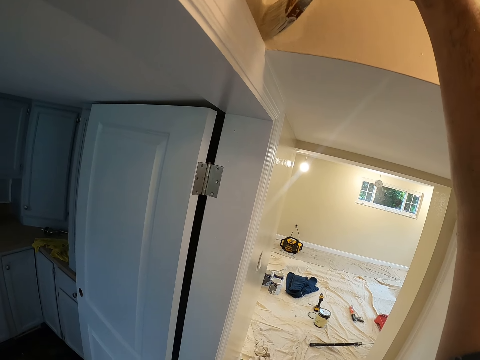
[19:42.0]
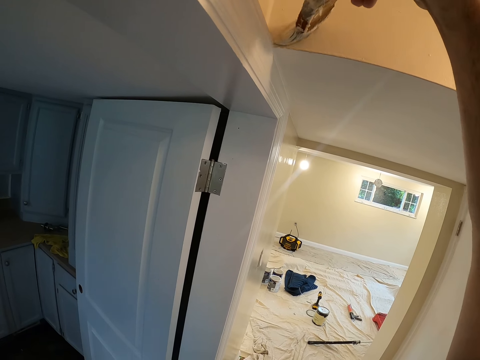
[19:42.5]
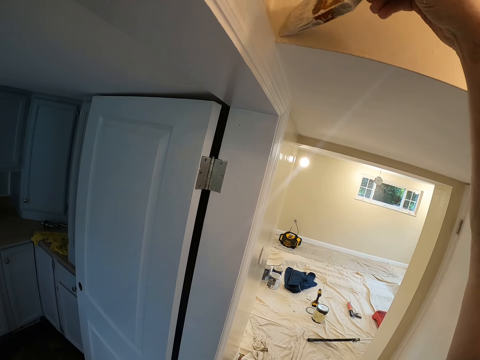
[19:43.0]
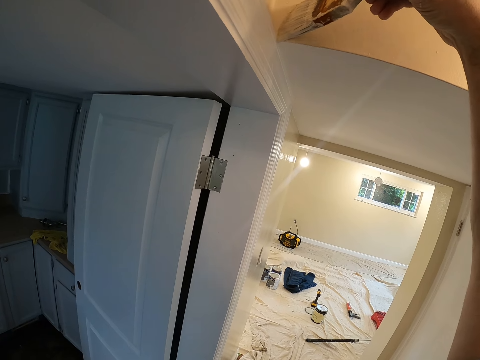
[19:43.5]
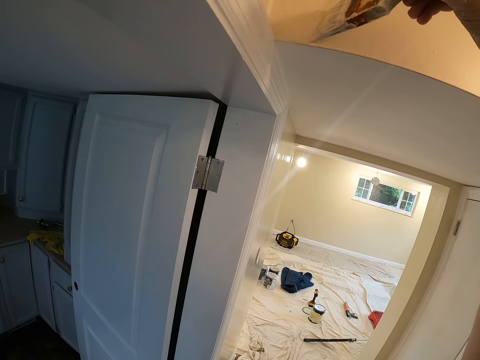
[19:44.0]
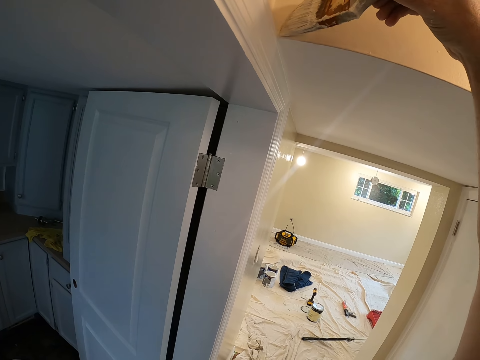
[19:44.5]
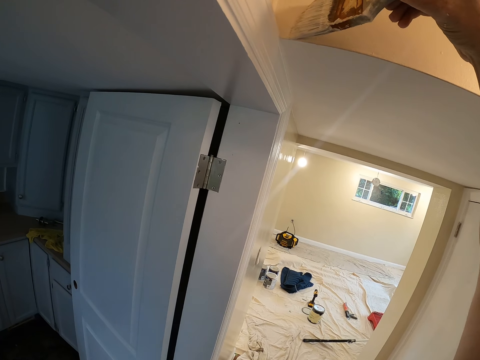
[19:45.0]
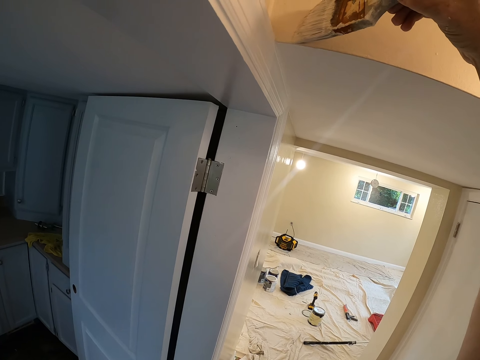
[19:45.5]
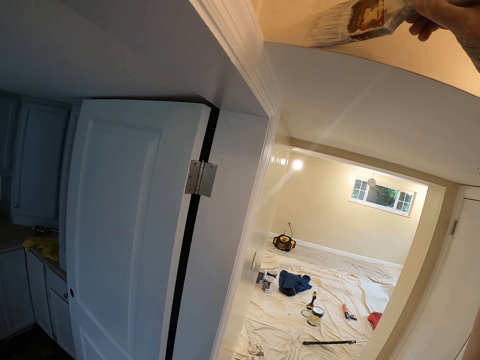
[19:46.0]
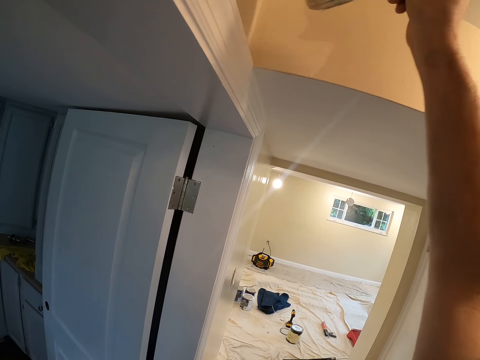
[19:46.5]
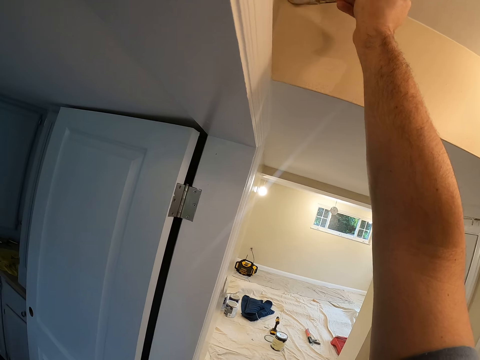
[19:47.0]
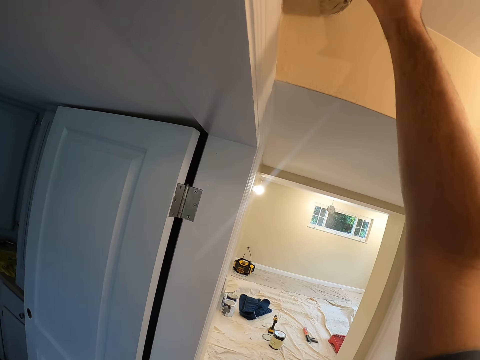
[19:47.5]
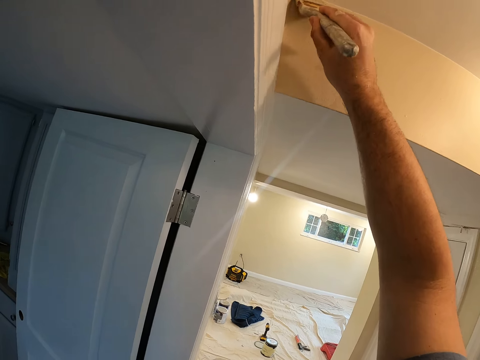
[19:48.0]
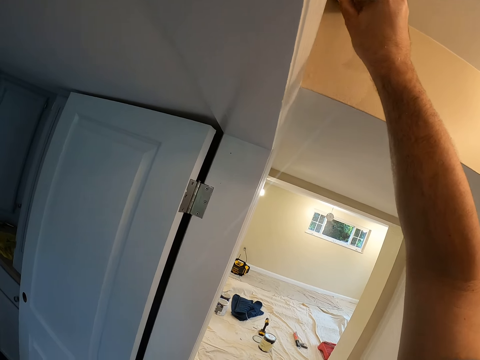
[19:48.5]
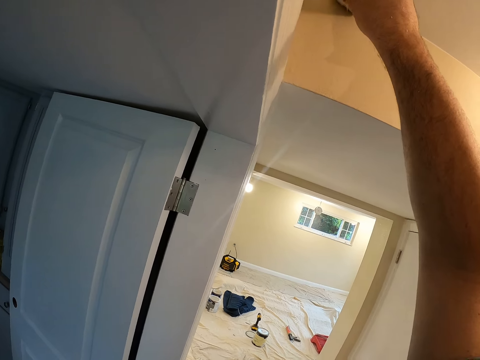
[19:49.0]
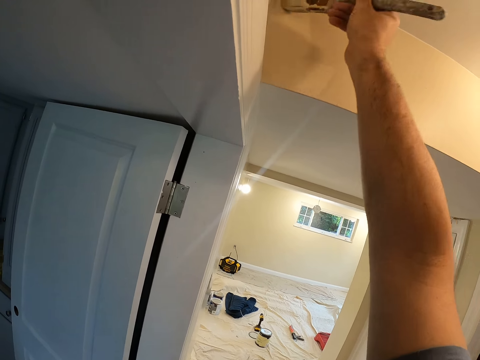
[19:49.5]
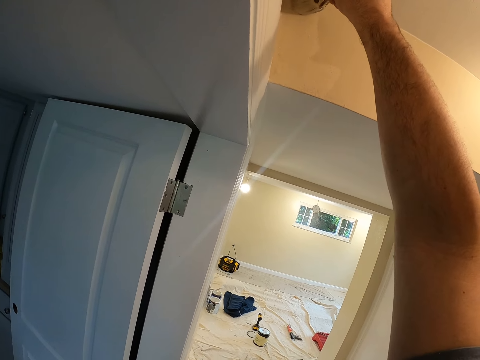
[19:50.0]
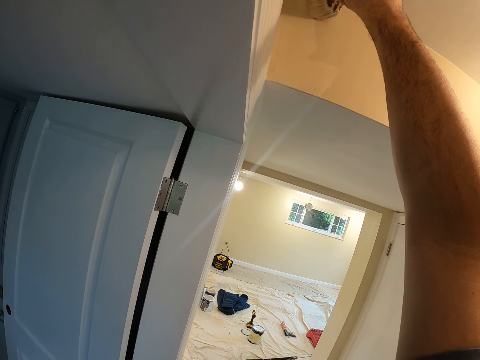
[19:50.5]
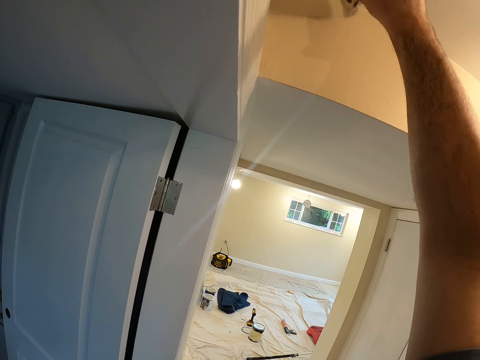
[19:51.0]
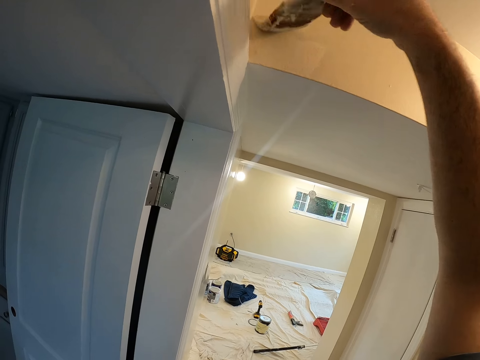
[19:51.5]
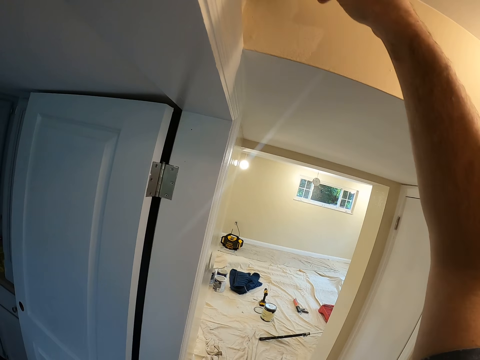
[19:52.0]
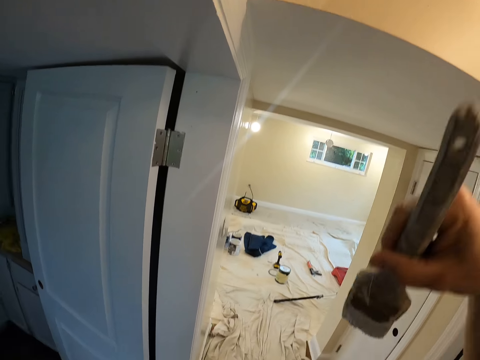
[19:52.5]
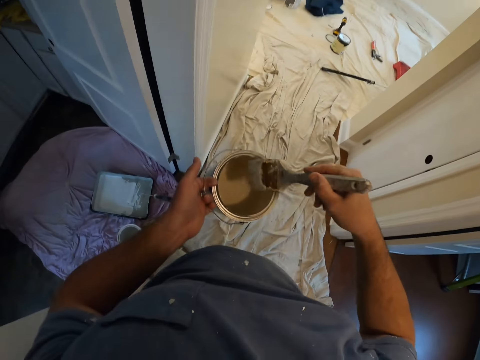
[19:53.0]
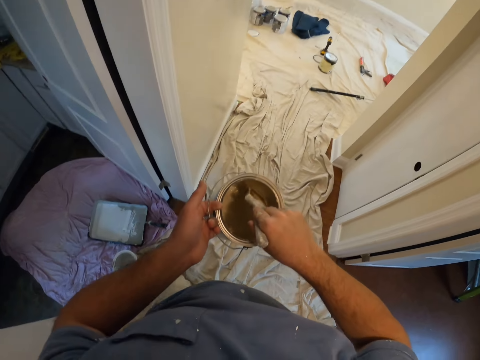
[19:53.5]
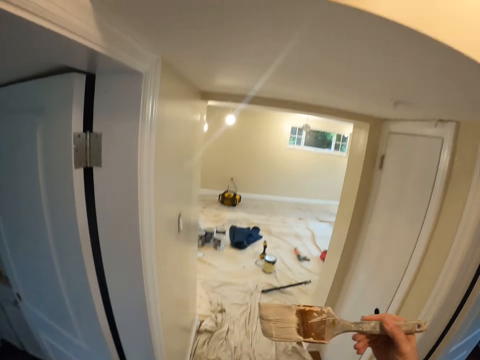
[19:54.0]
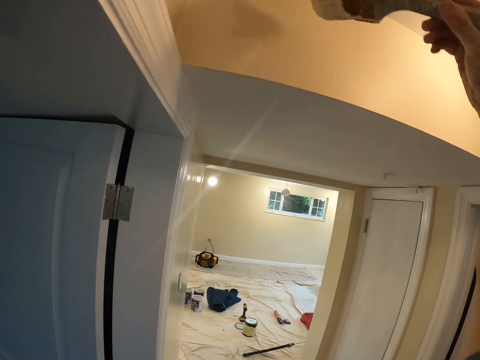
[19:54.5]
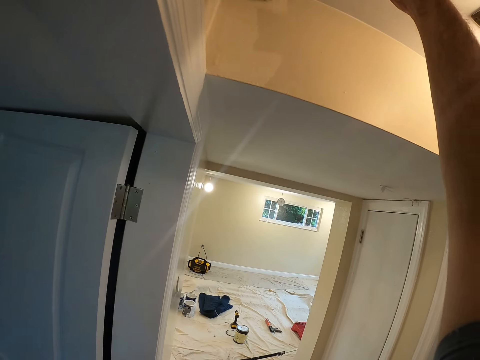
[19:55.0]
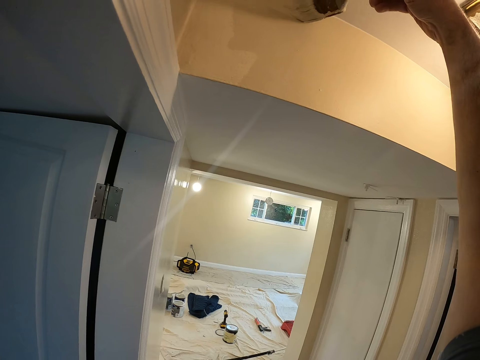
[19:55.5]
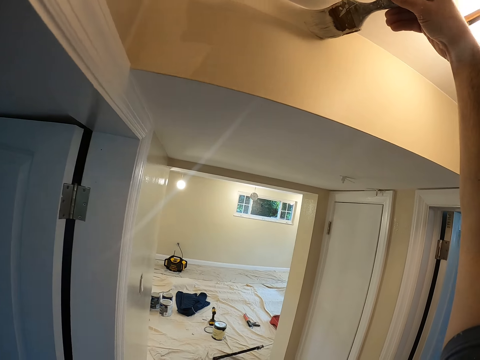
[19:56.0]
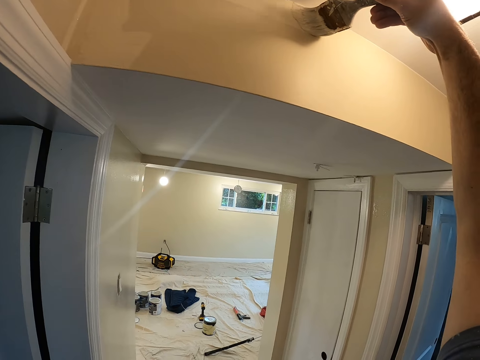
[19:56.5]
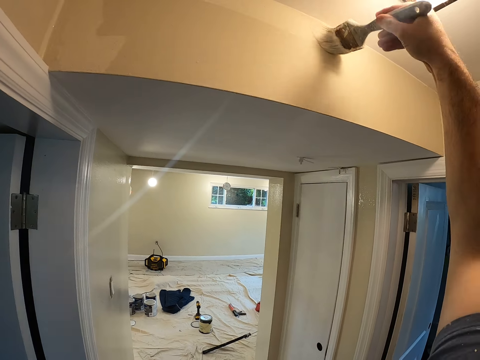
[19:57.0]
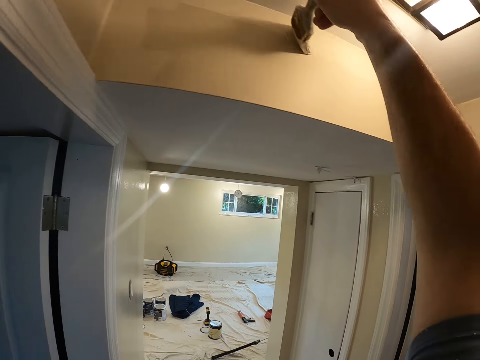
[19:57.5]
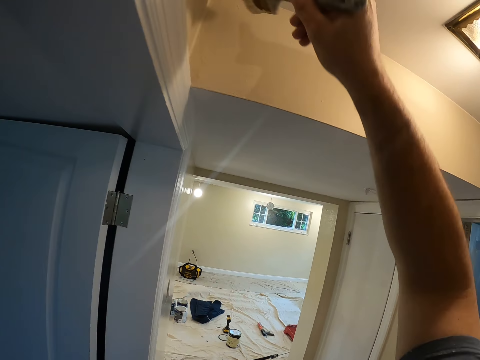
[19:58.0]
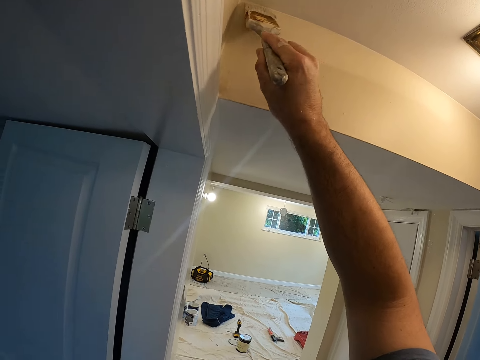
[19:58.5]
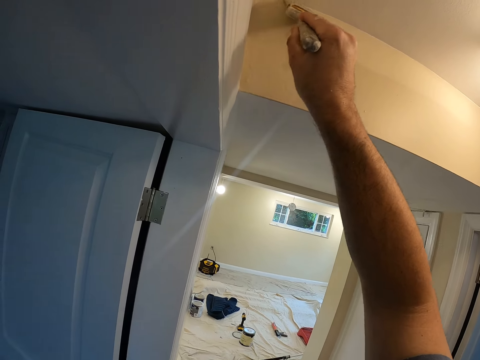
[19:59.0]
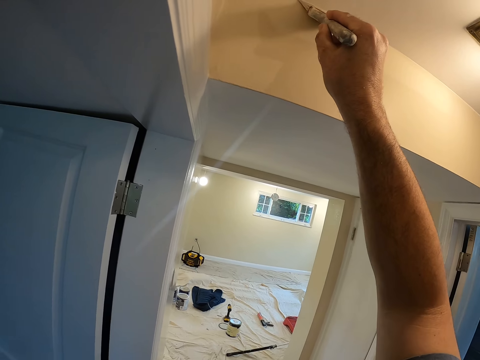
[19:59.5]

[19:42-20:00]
The camera wearer dips the brush into the container of paint while holding the container with the left hand. They paint the wall with the paintbrush.

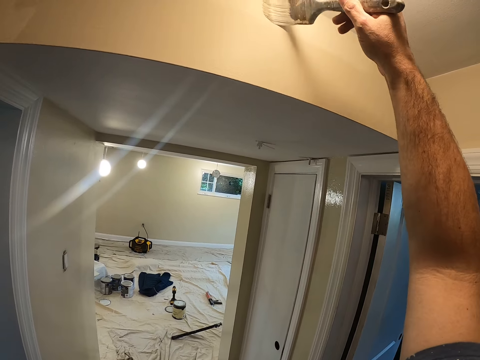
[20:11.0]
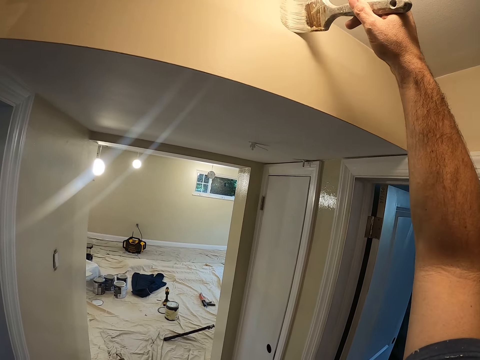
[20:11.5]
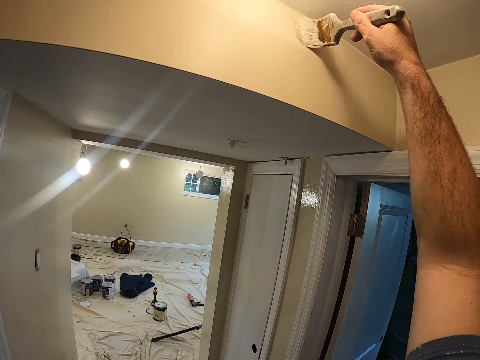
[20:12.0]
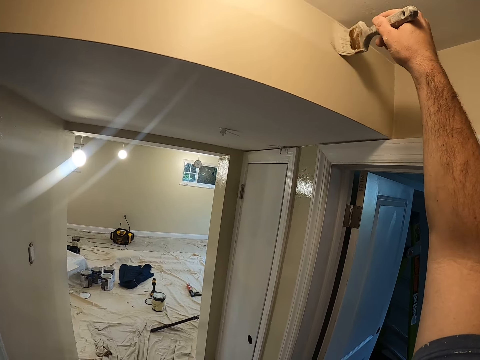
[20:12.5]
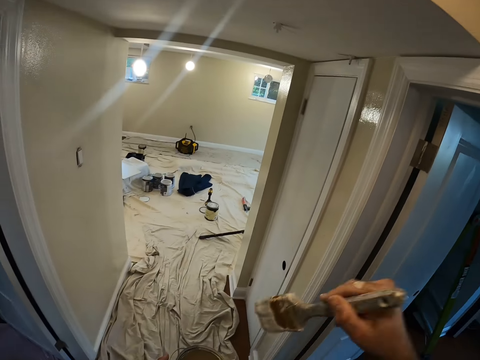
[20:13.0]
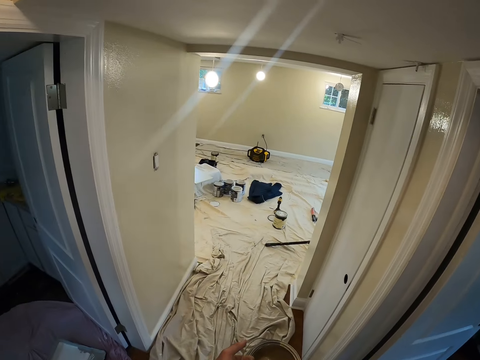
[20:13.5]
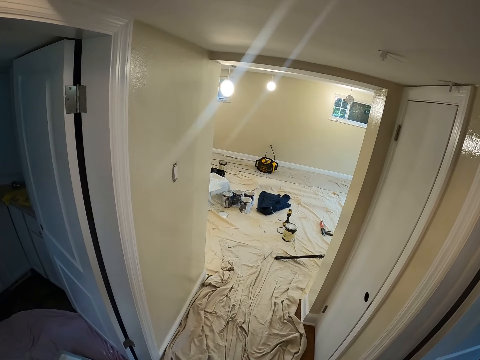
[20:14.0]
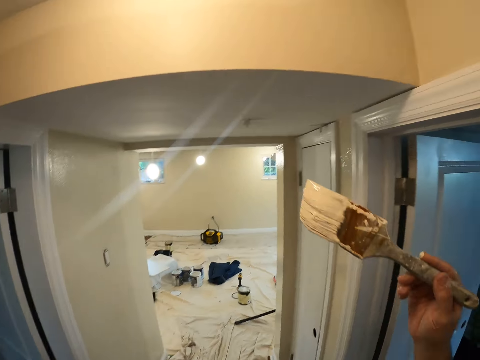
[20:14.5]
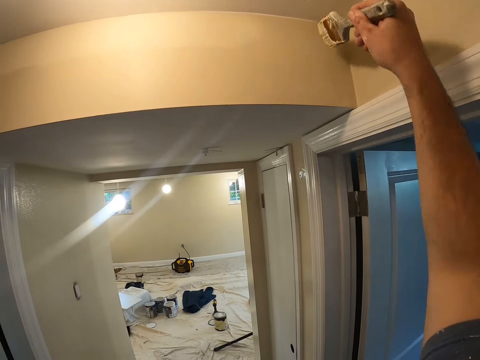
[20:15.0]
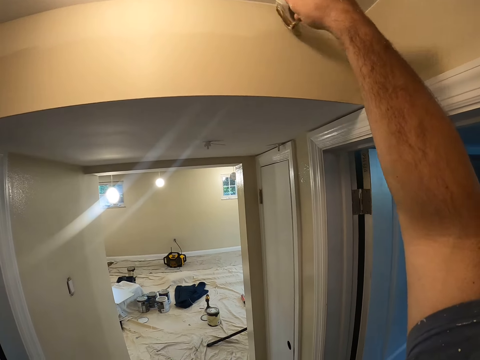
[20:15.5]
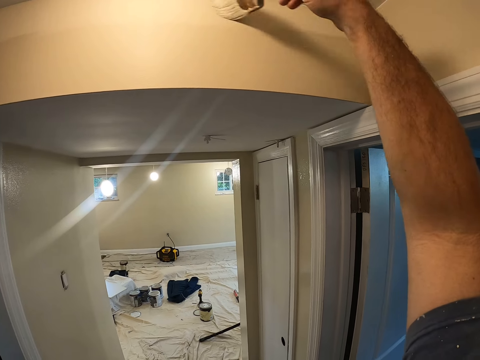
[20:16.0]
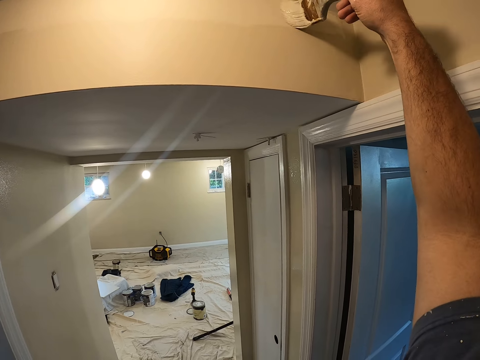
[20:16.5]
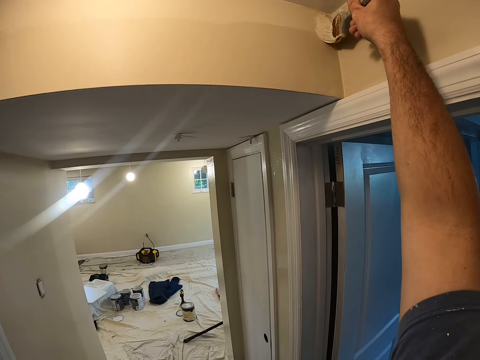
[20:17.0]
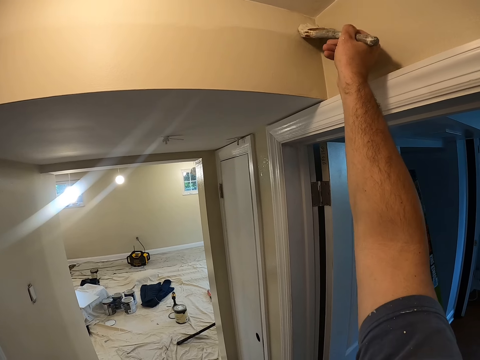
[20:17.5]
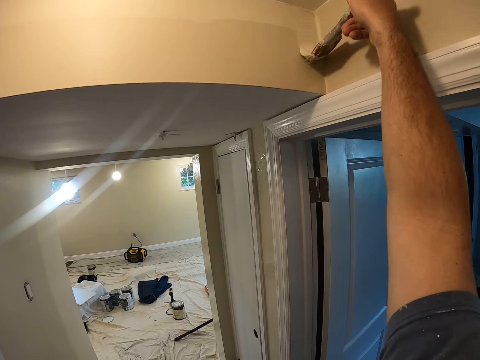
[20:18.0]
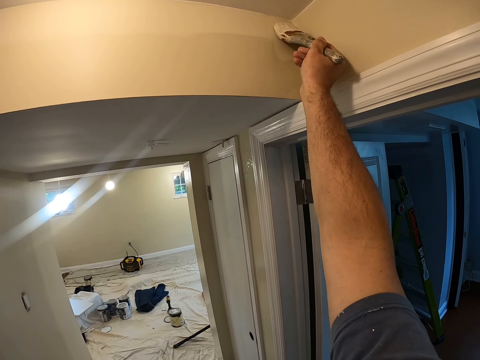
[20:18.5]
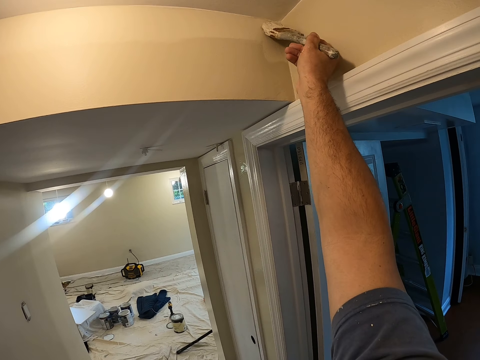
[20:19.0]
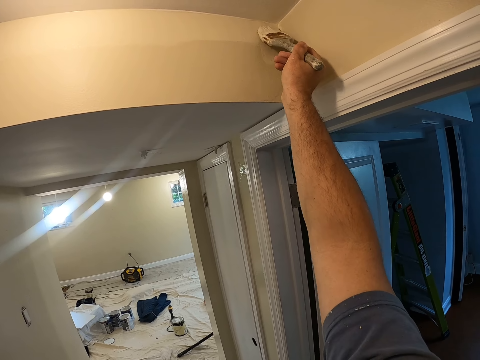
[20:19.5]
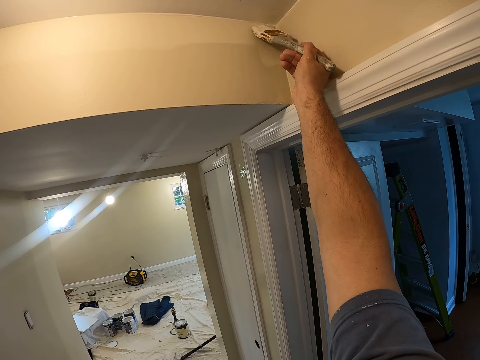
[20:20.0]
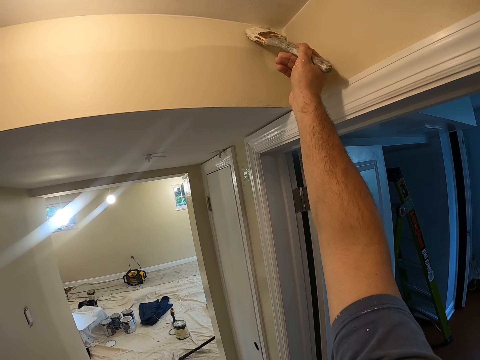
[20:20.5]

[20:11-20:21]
The camera wearer takes paint from the paint container with the paintbrush. They take their hand off the paint wall. They paint the wall with the paintbrush.
